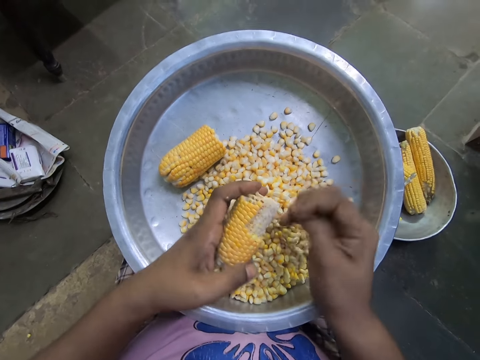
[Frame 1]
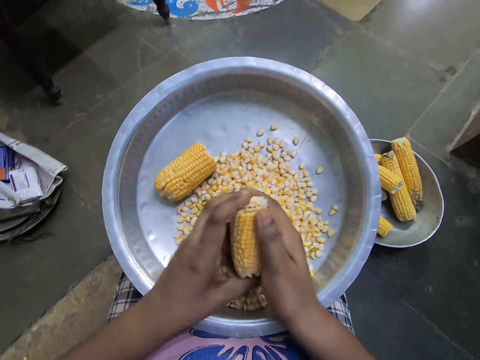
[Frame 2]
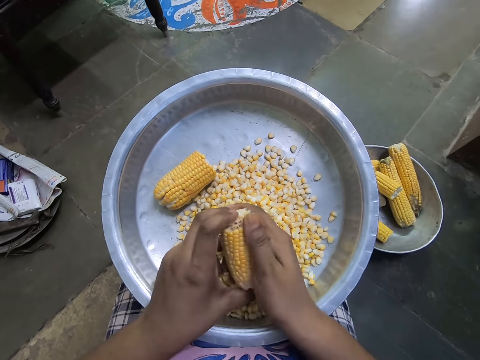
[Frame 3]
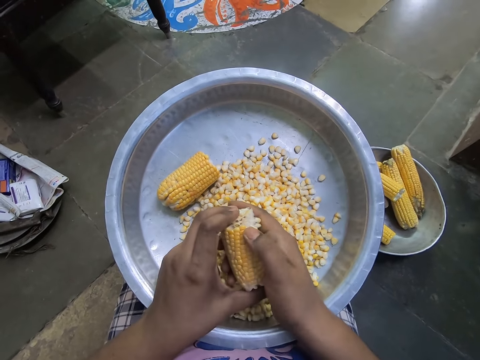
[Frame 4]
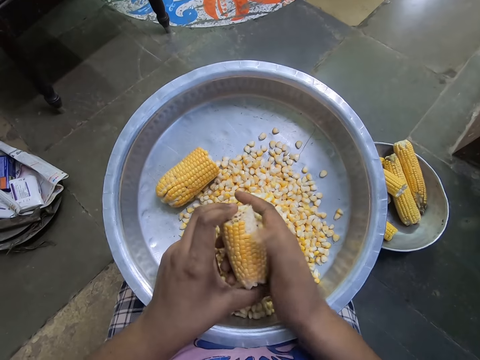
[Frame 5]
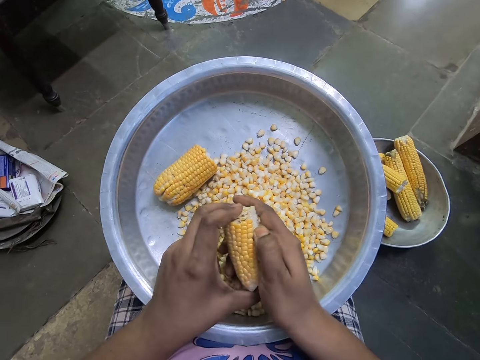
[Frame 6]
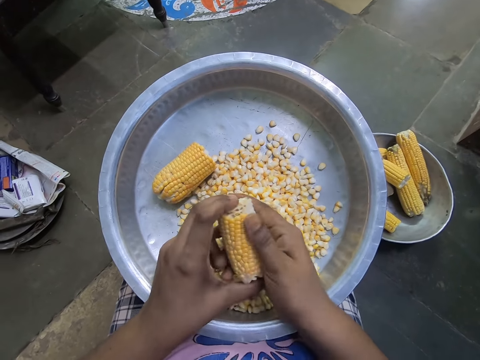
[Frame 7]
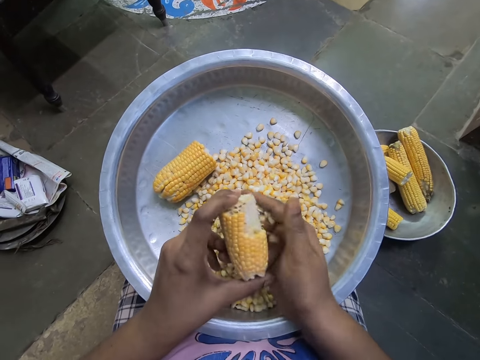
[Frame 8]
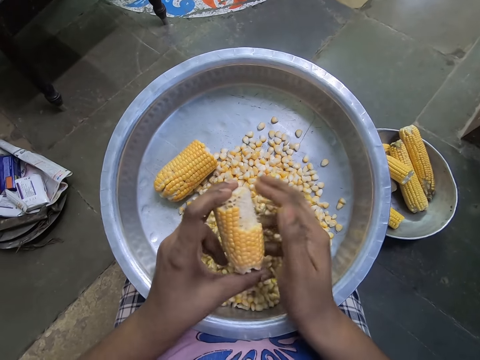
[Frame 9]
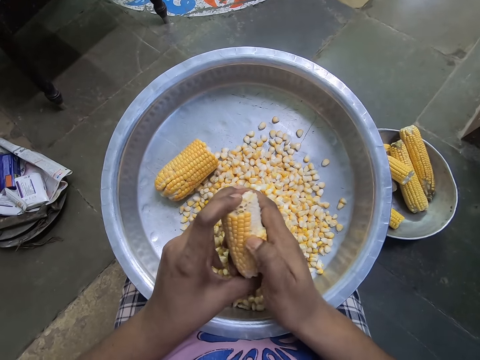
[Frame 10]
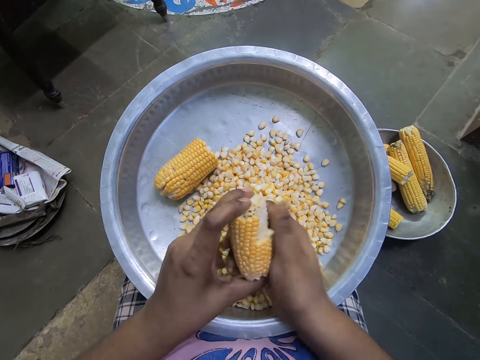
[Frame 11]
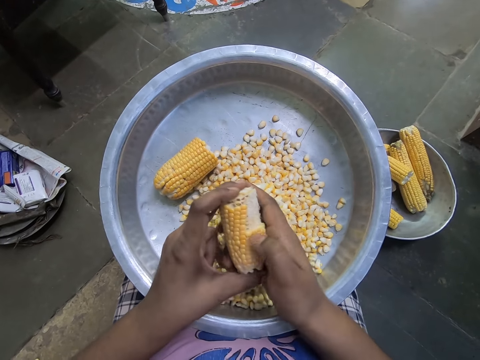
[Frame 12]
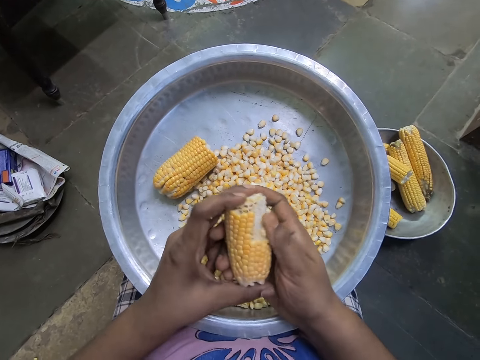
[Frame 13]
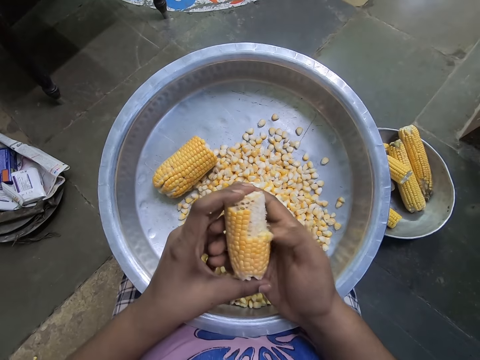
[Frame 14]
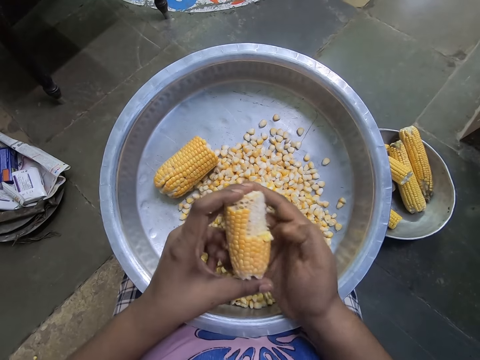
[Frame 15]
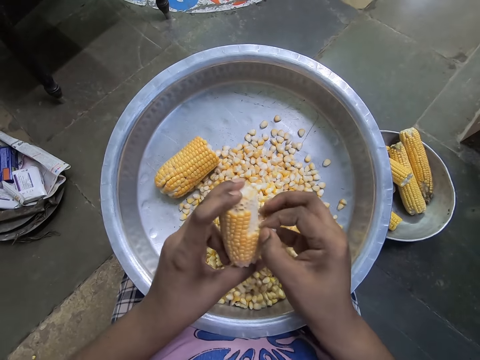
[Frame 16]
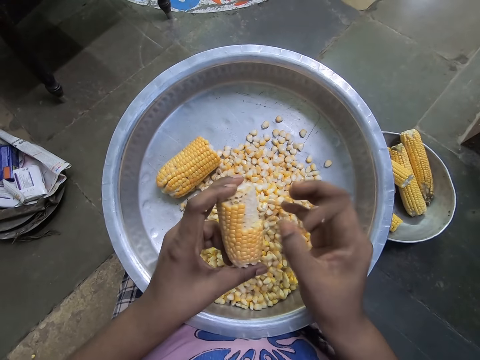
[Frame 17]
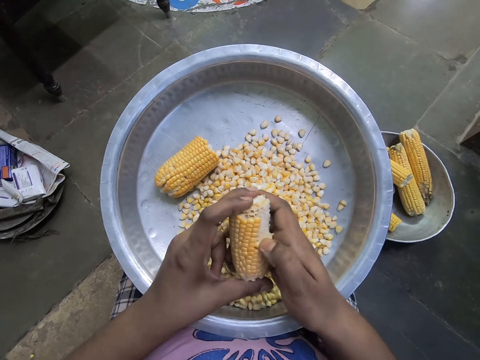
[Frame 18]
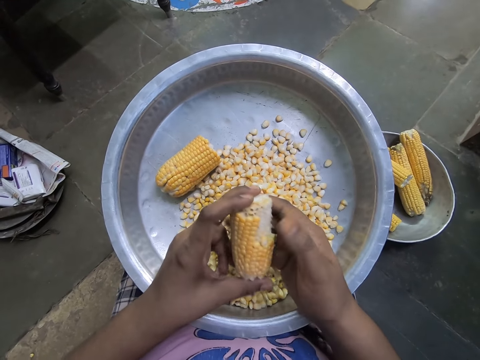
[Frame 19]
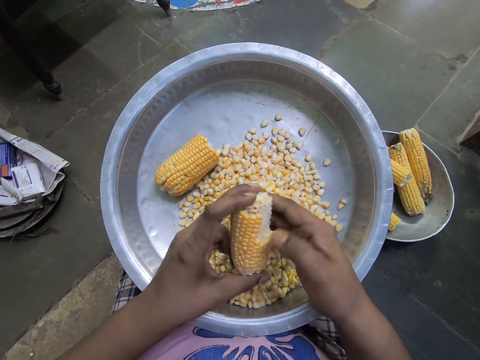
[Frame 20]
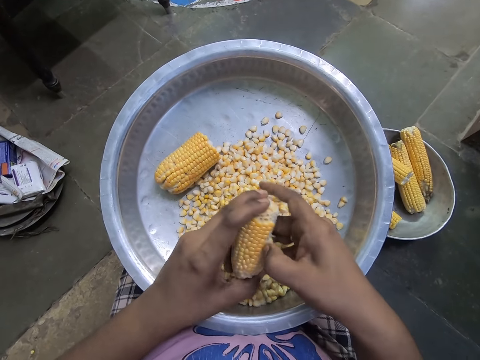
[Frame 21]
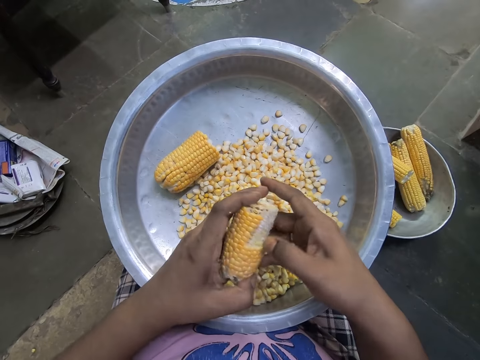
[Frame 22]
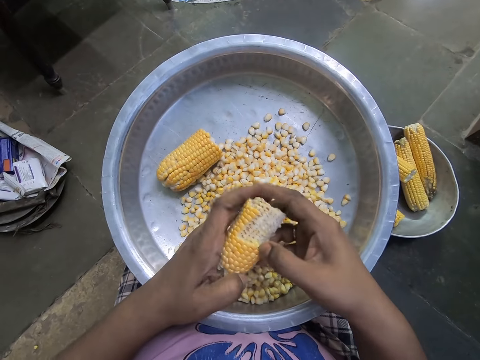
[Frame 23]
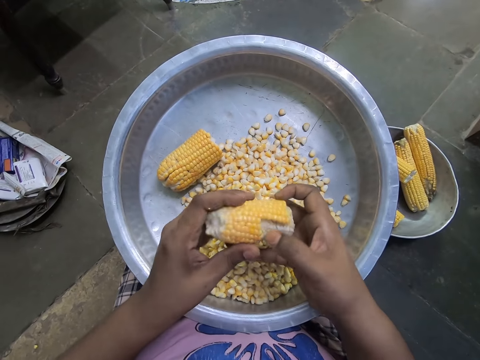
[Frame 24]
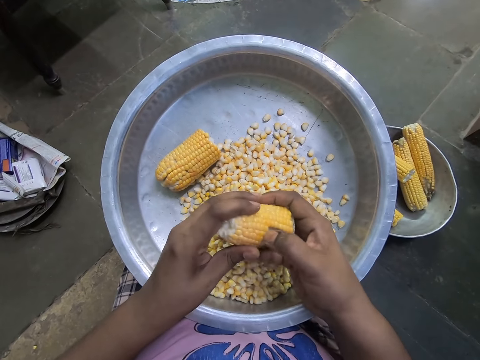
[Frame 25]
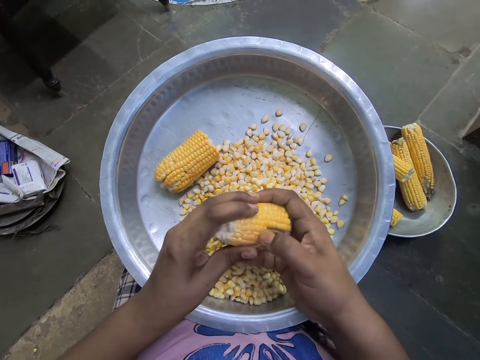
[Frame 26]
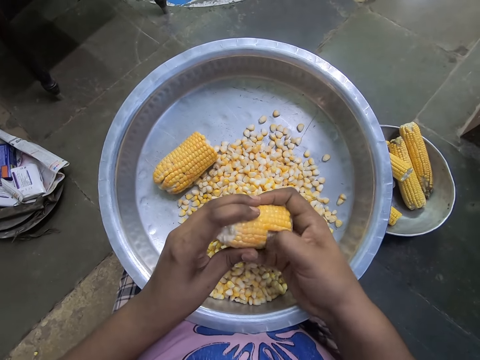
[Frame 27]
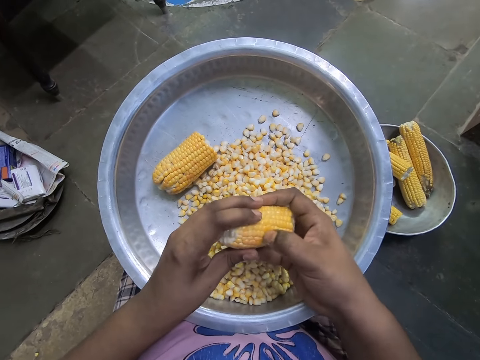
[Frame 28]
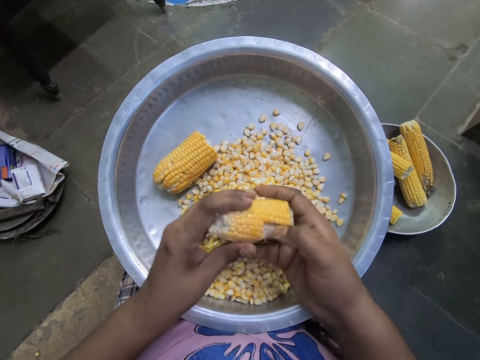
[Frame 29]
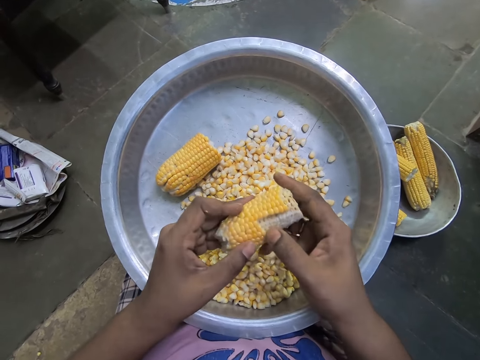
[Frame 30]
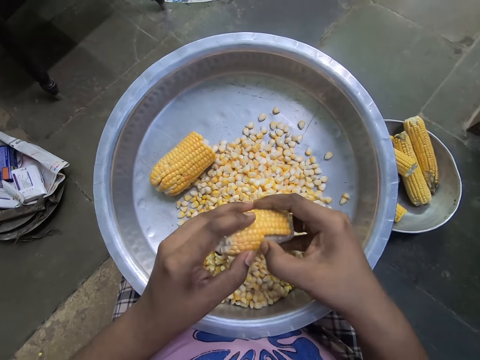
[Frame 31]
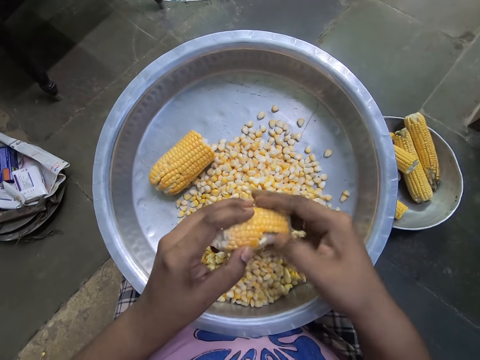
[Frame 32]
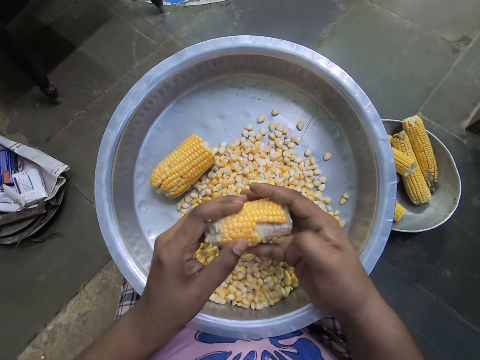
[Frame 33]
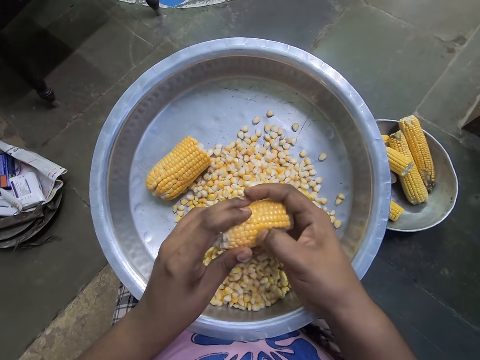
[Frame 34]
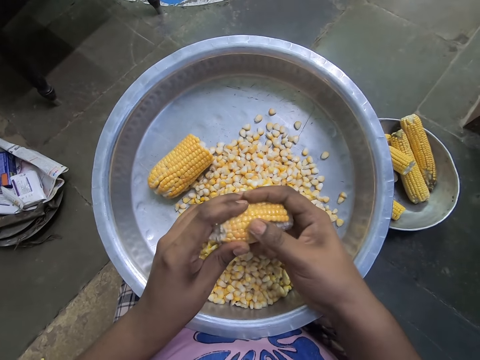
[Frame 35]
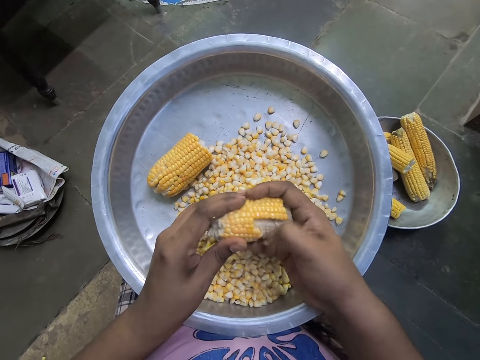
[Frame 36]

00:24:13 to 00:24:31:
The camera wearer removes maize from the corn repeatedly.

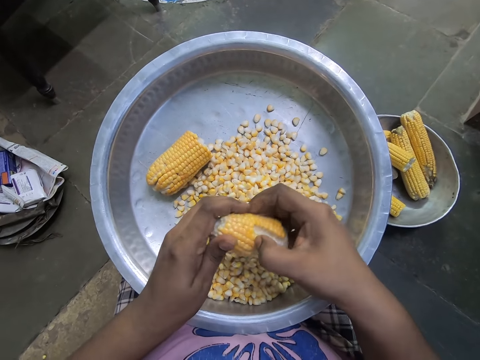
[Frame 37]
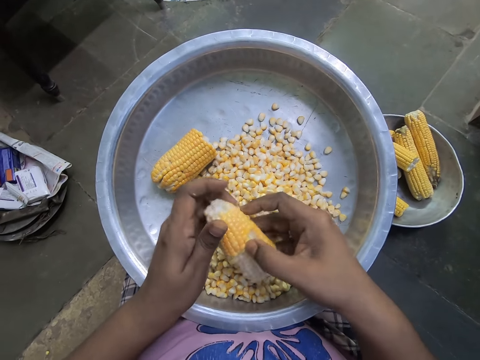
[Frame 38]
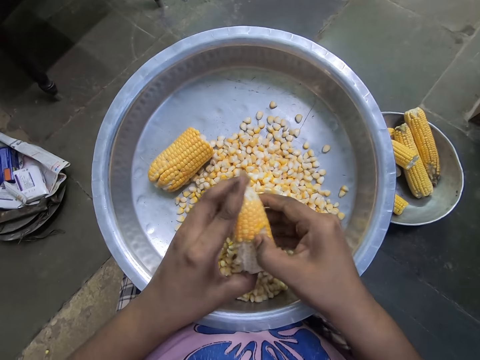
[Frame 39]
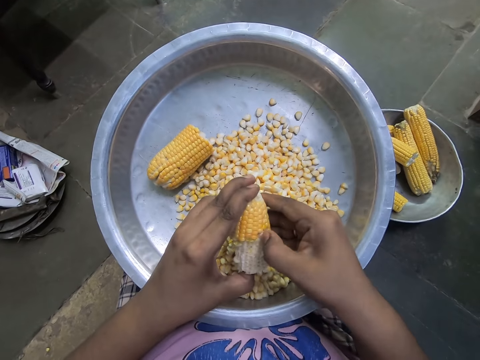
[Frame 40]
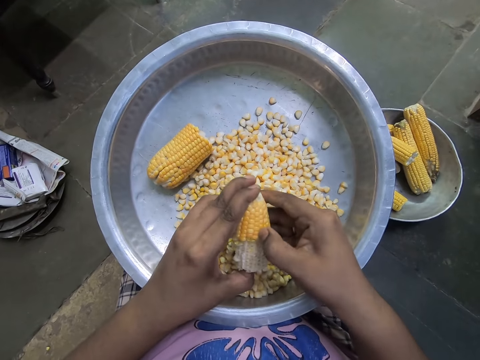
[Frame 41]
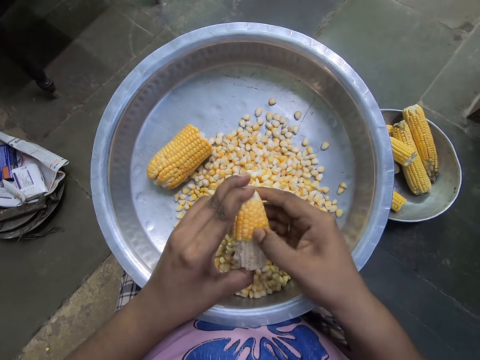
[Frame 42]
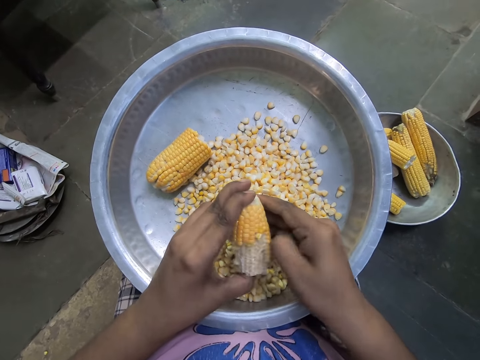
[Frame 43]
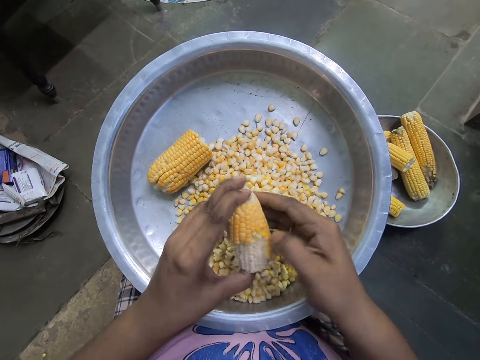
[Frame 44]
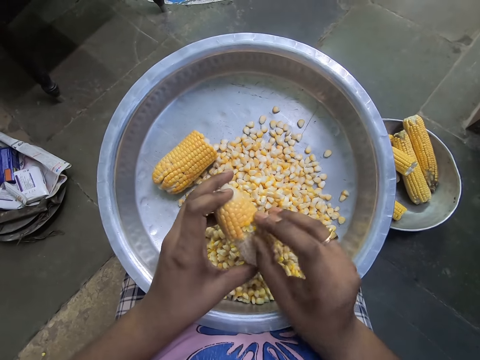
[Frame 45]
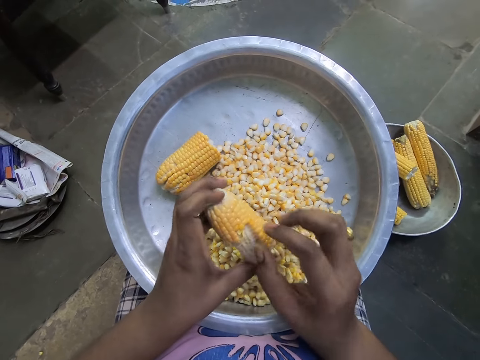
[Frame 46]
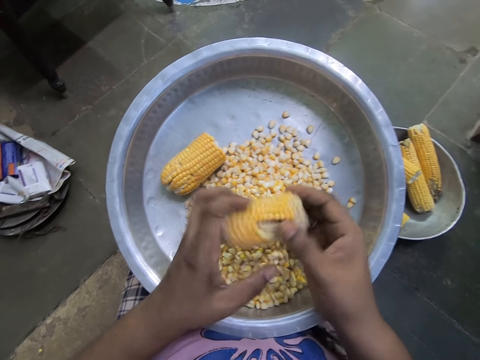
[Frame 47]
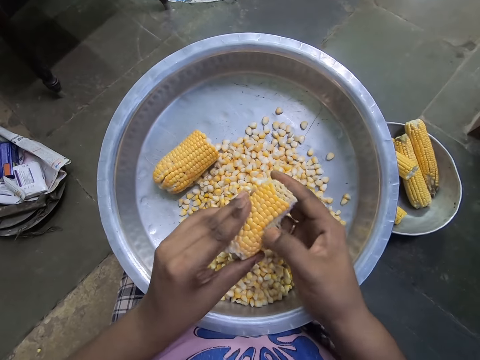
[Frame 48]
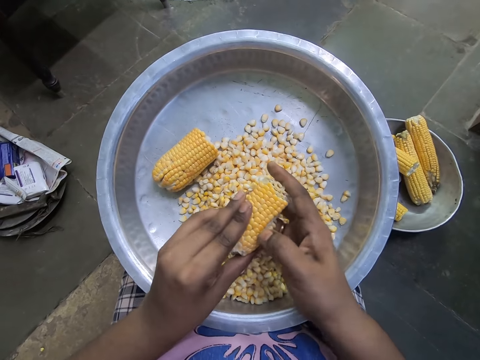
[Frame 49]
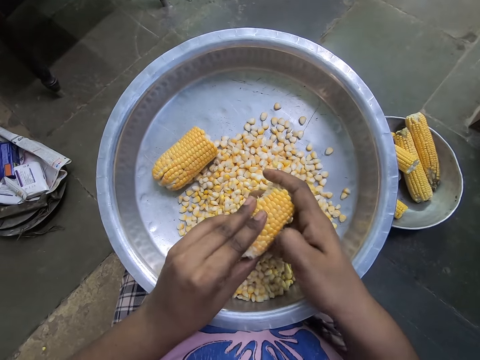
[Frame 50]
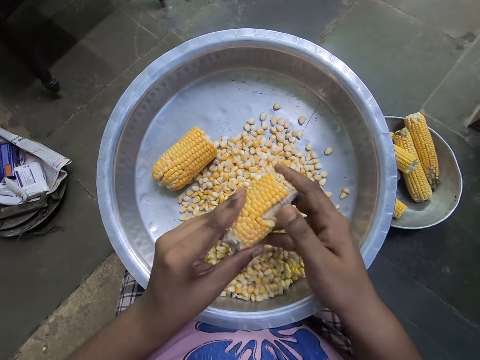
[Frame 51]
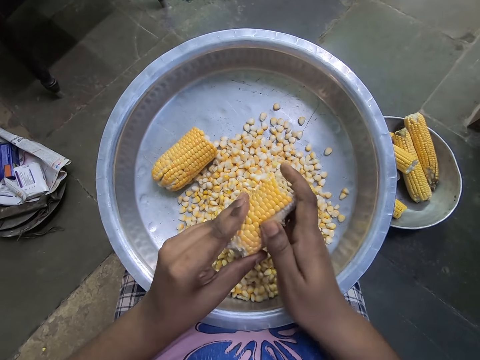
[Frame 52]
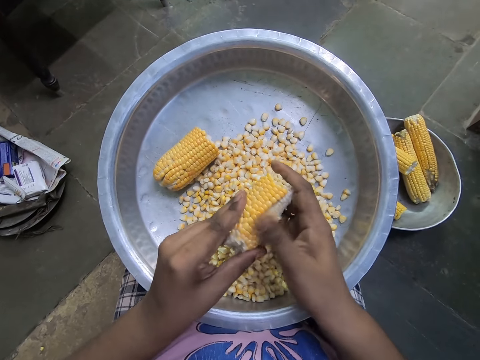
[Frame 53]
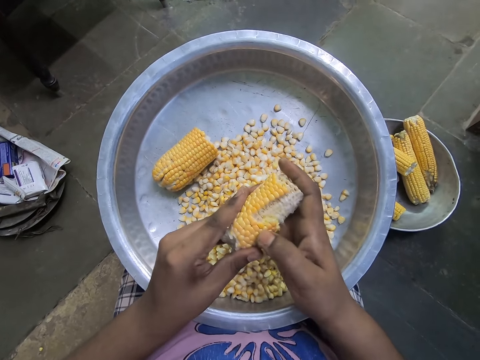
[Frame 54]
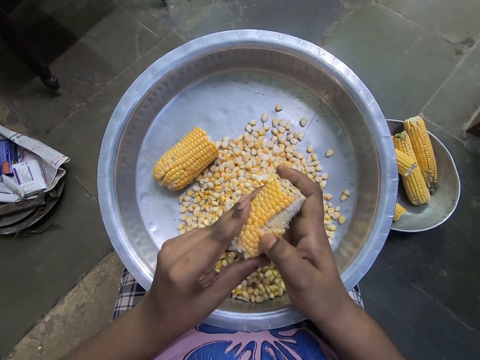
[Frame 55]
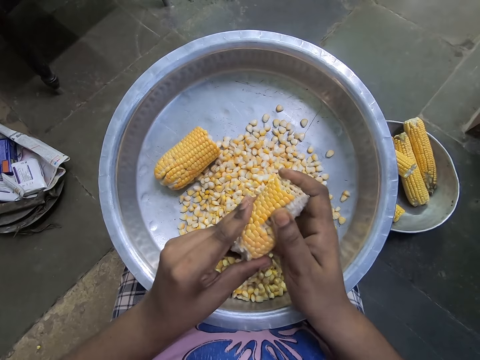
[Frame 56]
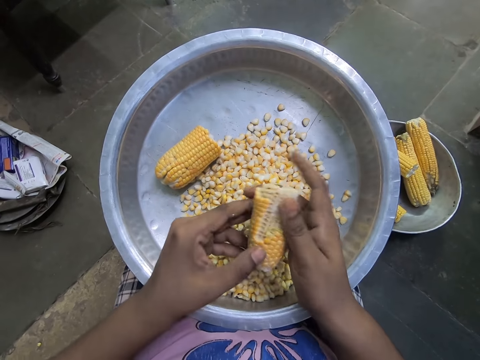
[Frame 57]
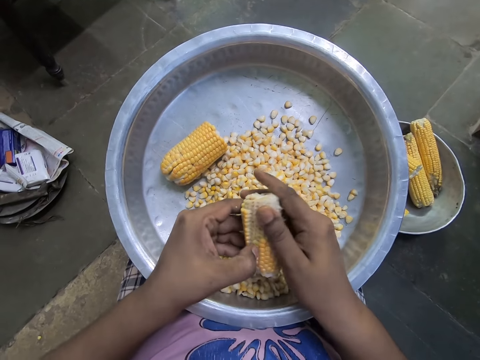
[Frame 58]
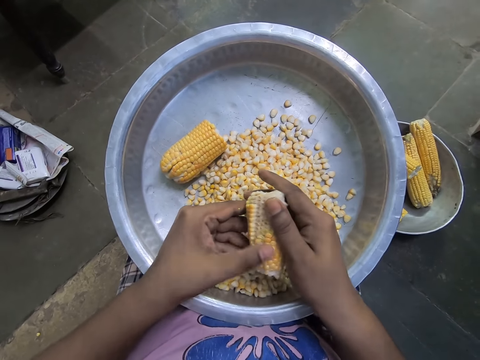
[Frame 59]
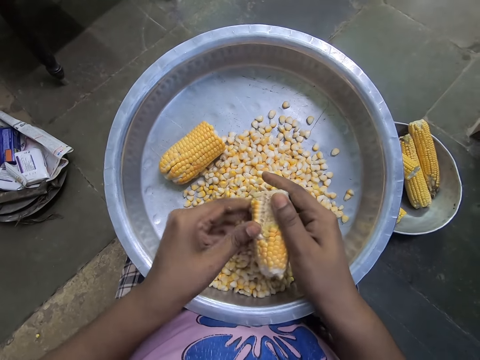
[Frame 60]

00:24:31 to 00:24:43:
The camera wearer removes maize from the corn. She turns the corn. She removes corn seed from the corn comb into a bowl with her left hand.
